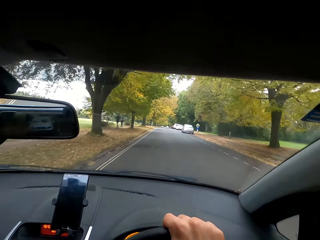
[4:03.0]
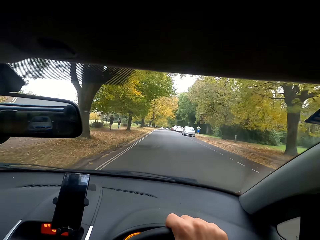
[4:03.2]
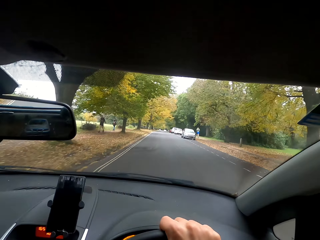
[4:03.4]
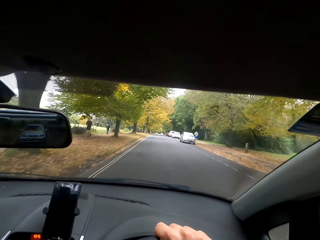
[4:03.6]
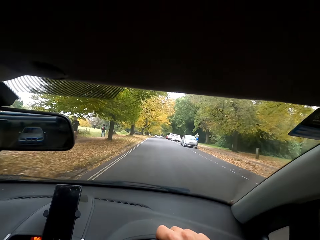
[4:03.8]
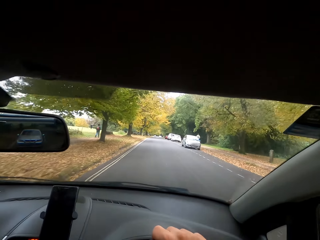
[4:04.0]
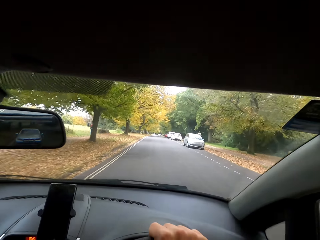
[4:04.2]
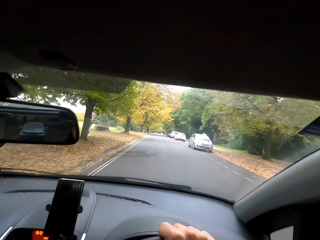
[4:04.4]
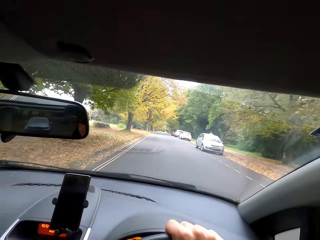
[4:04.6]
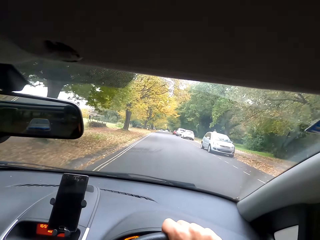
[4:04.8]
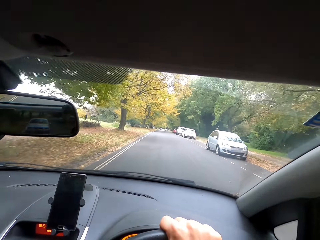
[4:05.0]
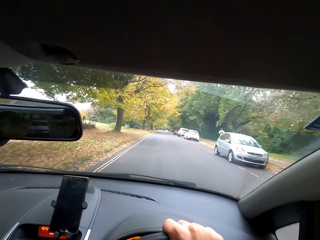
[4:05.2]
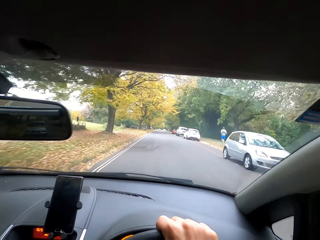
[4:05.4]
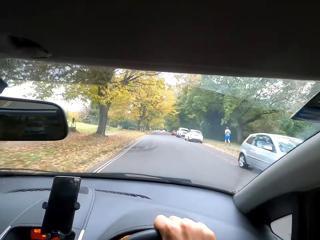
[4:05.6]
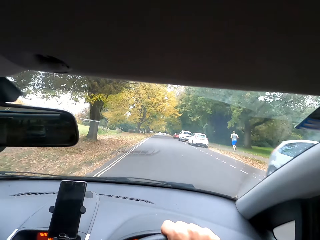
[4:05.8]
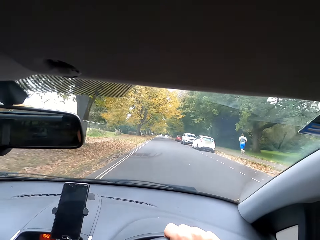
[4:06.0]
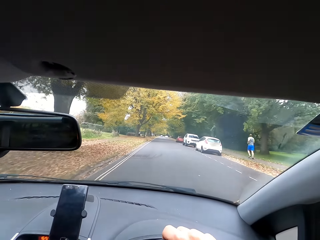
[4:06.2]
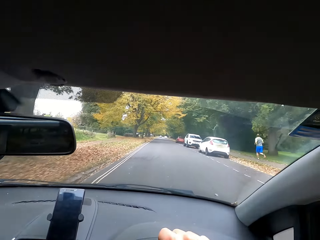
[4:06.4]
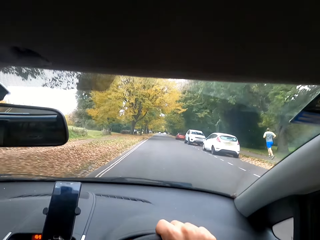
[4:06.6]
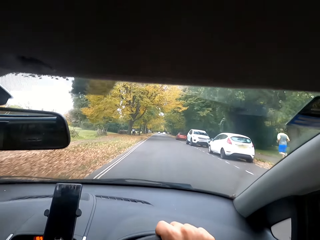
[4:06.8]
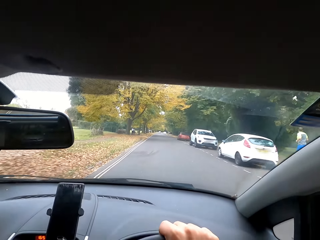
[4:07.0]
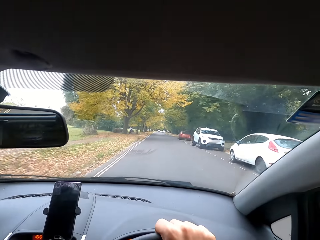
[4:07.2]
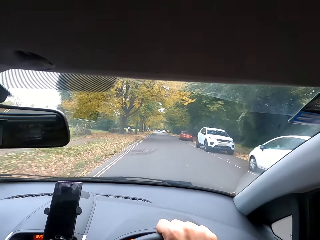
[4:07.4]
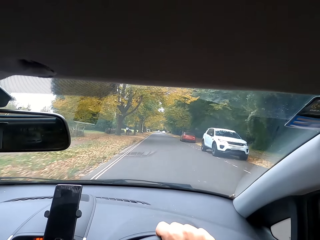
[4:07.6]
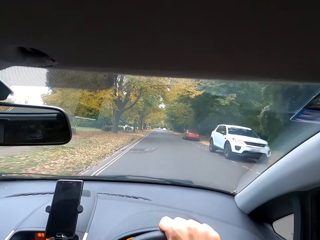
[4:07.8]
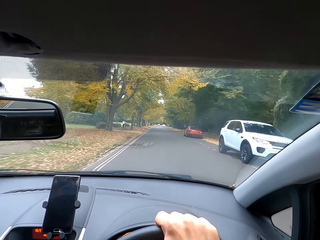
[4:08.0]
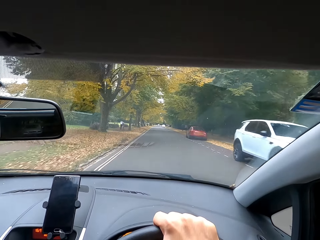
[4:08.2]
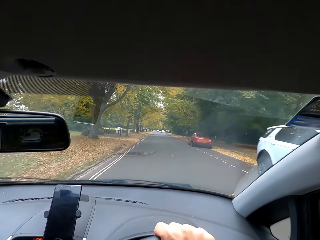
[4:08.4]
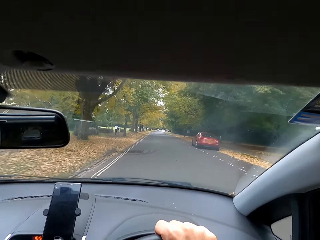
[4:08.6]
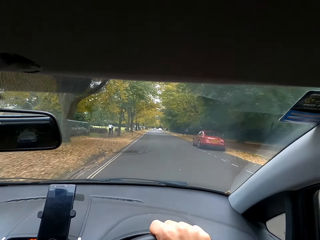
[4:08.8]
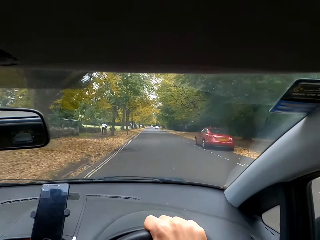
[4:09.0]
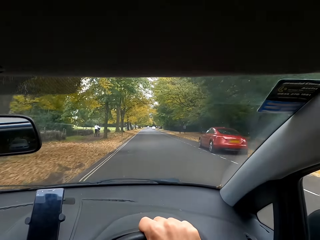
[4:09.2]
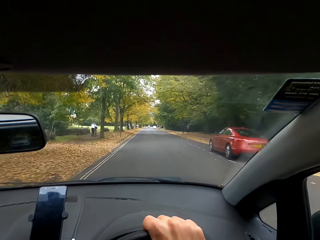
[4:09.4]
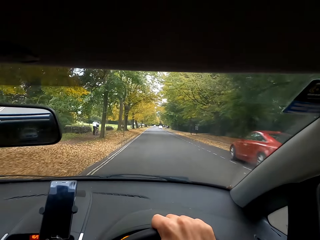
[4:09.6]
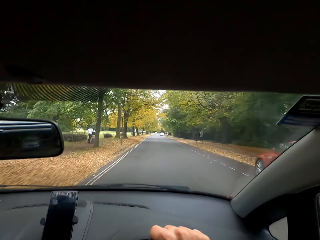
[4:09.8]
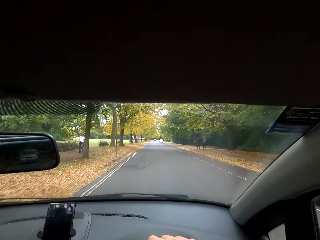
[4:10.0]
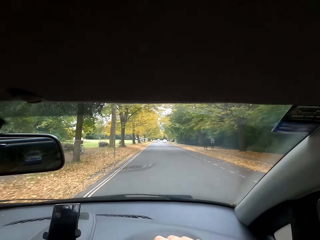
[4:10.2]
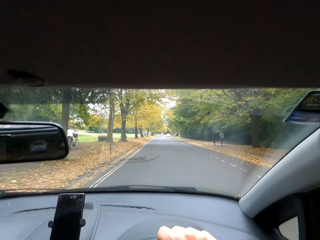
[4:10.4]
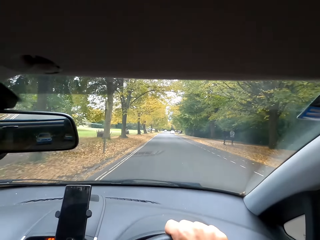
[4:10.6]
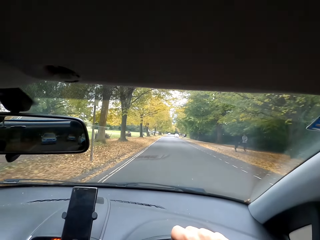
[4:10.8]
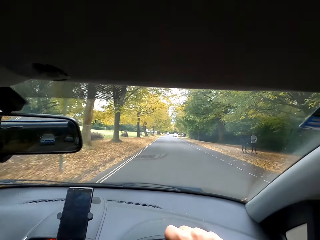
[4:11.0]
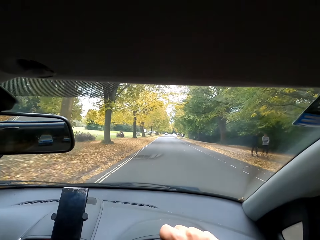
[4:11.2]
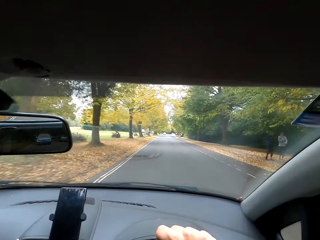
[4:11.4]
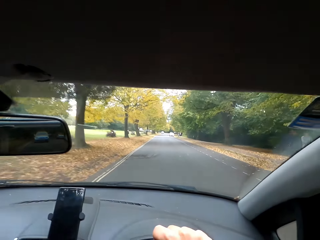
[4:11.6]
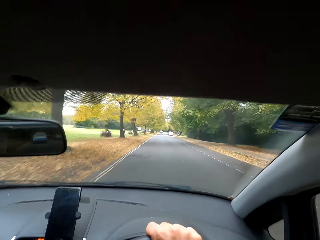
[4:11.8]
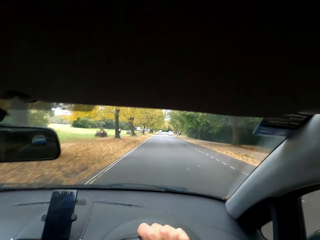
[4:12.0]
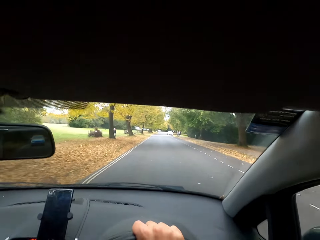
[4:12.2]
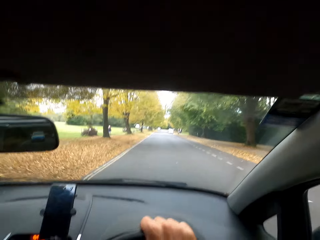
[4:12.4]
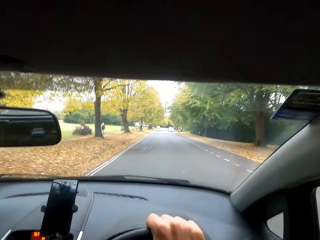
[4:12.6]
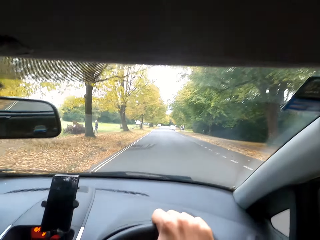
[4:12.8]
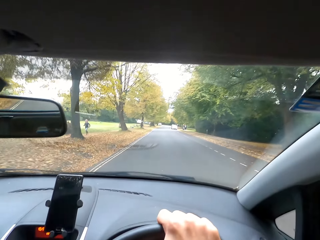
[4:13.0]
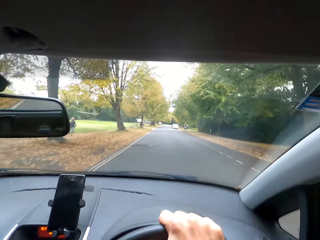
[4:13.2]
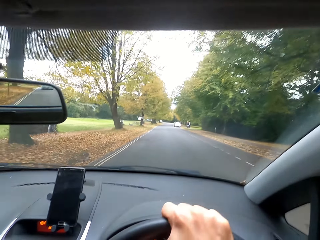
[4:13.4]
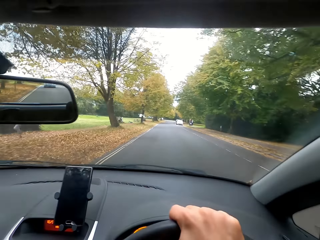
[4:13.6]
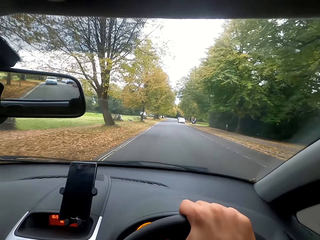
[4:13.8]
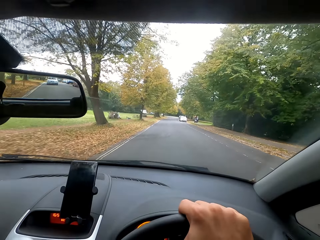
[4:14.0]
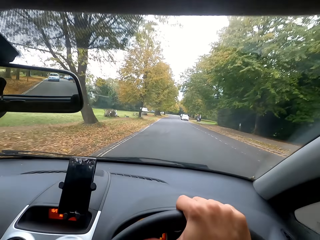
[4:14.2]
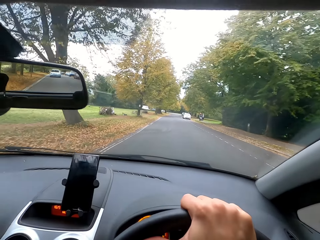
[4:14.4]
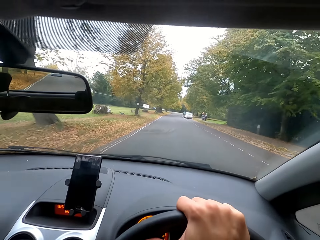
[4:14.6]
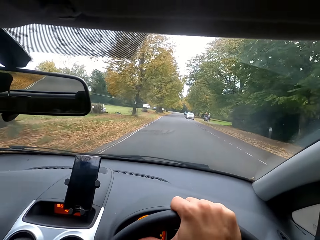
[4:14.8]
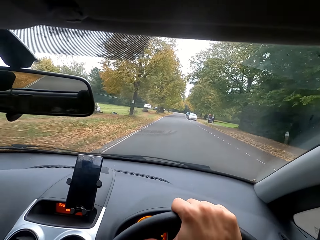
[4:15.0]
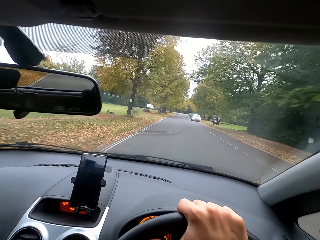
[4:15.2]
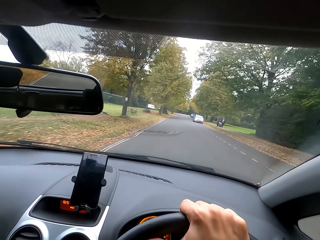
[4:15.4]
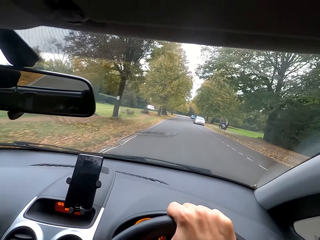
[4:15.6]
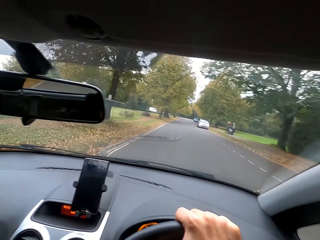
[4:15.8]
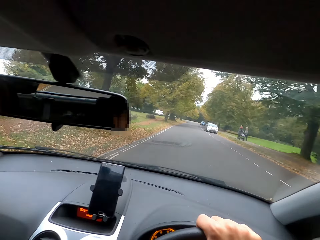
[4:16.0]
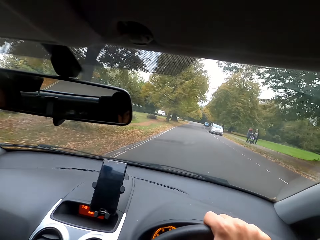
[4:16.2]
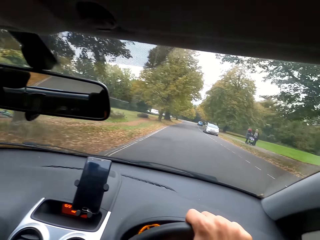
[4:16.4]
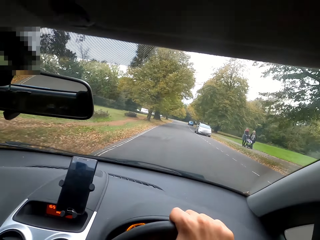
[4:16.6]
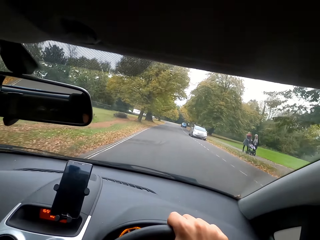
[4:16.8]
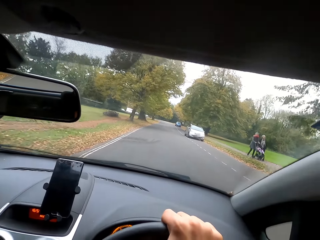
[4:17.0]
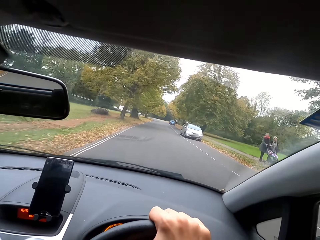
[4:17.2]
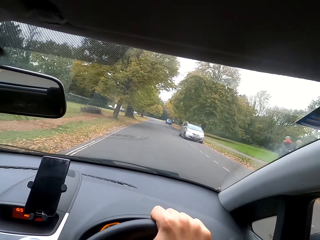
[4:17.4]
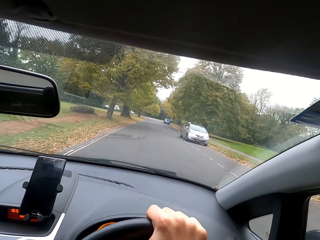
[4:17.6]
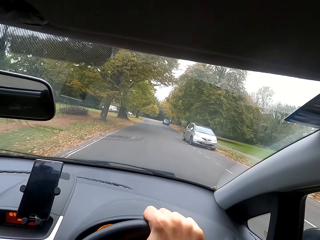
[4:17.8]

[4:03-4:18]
The woman talks to the camera wearer.

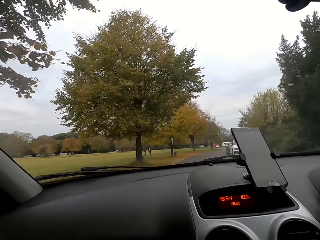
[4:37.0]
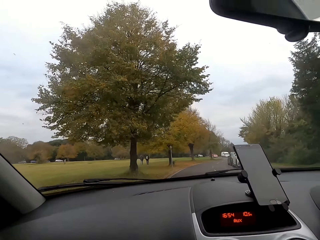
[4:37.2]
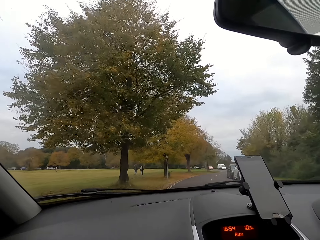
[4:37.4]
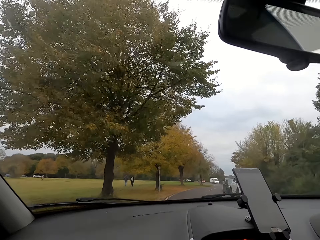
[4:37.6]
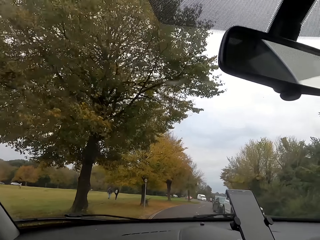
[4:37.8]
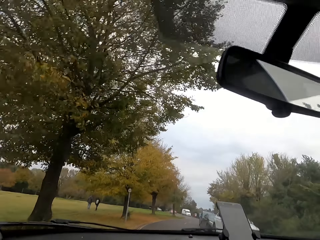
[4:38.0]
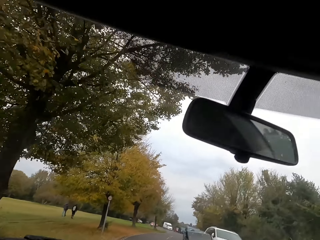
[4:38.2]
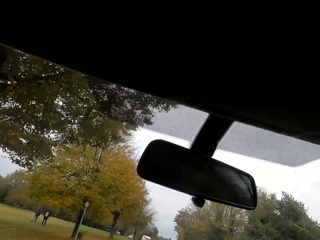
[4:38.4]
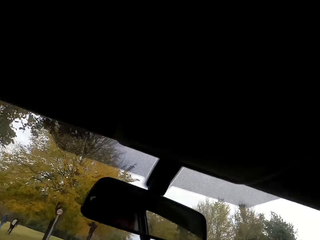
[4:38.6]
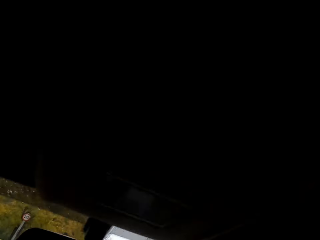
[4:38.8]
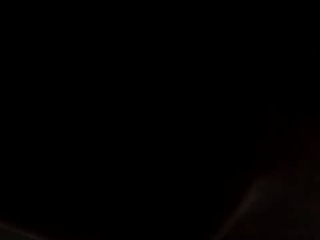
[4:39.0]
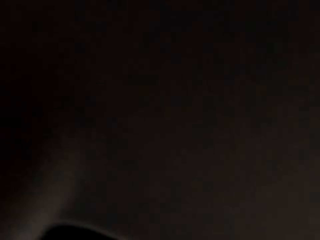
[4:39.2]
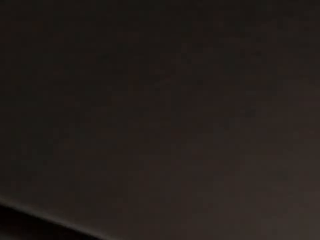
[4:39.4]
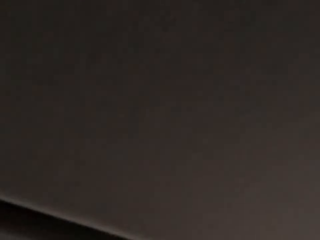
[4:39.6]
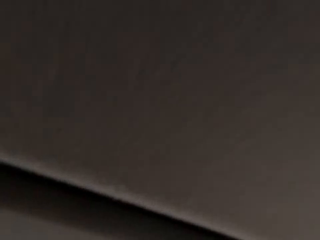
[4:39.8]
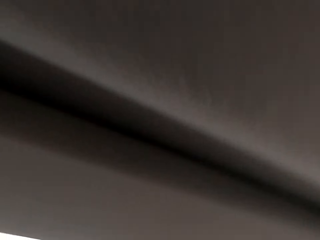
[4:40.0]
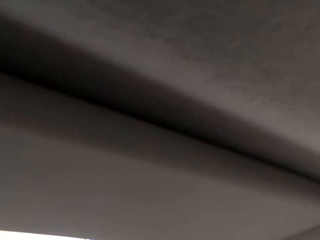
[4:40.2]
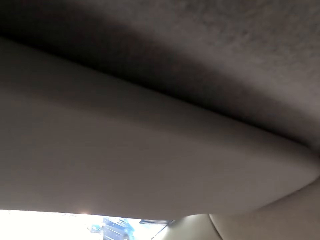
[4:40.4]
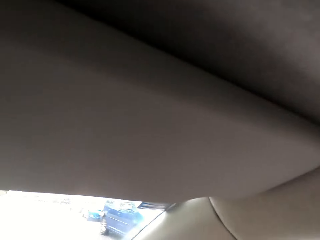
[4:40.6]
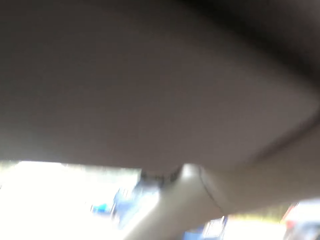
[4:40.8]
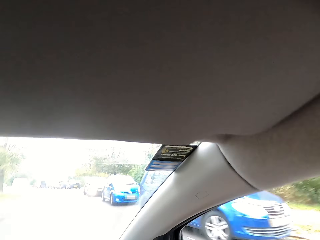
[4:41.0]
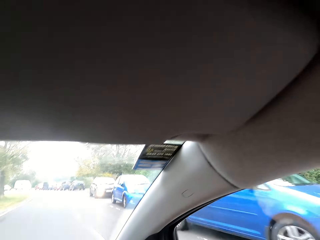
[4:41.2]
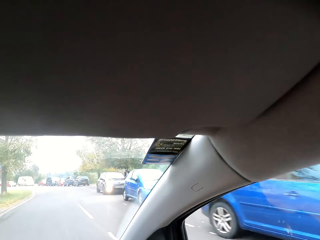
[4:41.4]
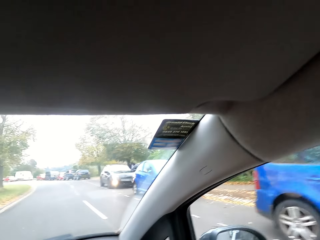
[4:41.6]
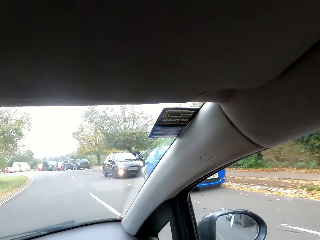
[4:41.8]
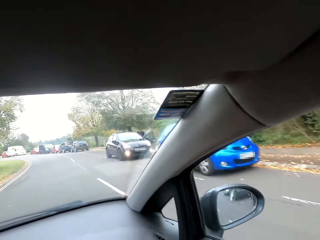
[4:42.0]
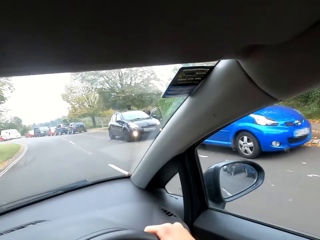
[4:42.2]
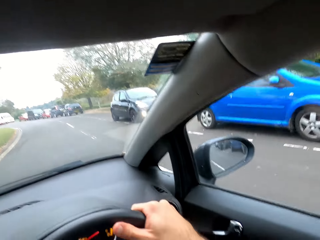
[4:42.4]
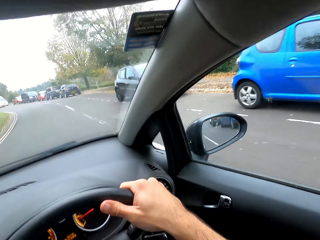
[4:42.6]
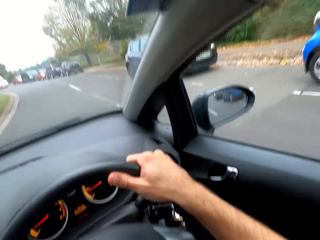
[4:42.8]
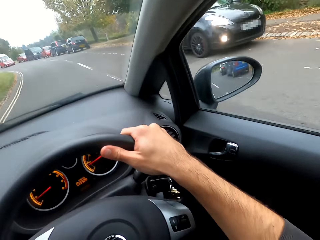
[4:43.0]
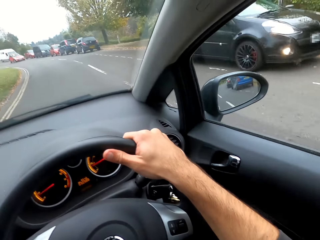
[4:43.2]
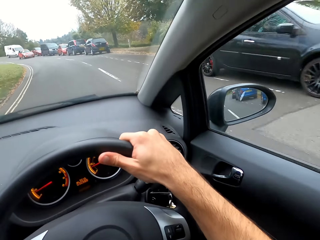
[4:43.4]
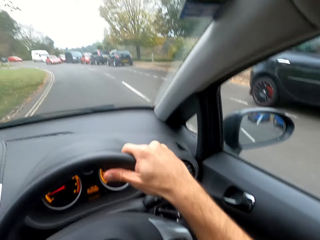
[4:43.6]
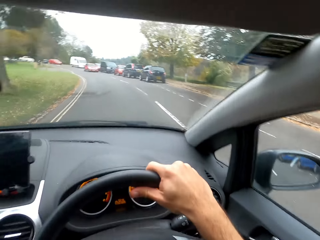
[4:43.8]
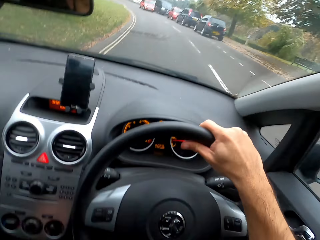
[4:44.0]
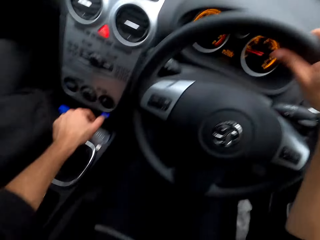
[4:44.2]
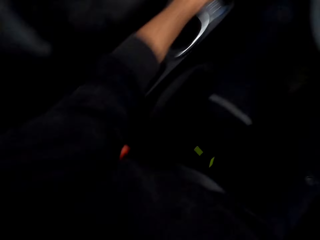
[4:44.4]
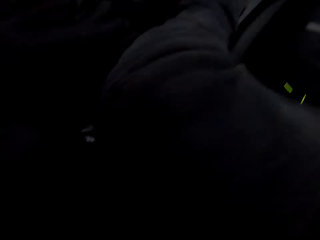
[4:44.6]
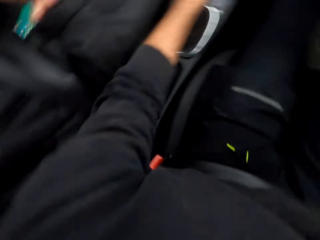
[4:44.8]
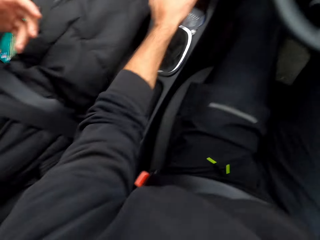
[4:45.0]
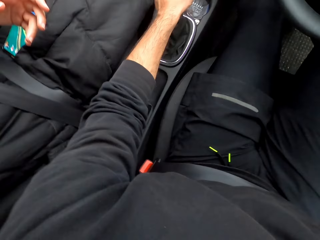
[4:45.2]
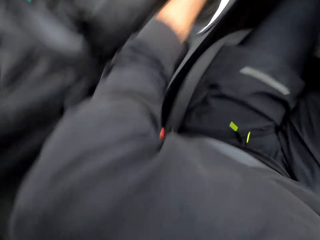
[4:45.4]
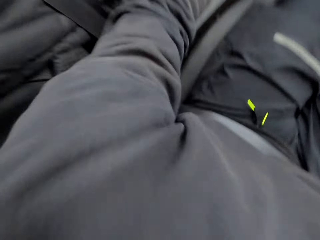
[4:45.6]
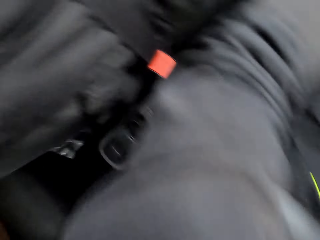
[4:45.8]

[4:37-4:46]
The camera wearer moves his head. He converses to the woman. He moves his head.
